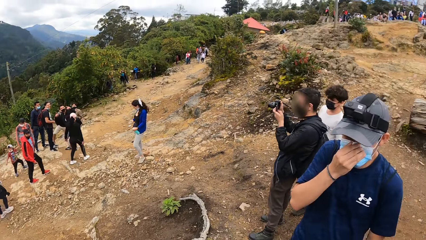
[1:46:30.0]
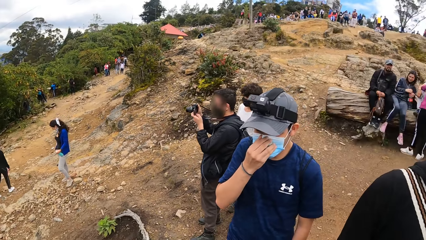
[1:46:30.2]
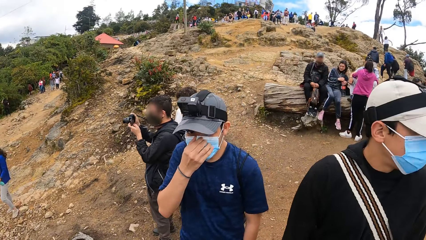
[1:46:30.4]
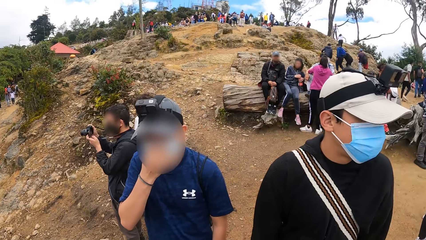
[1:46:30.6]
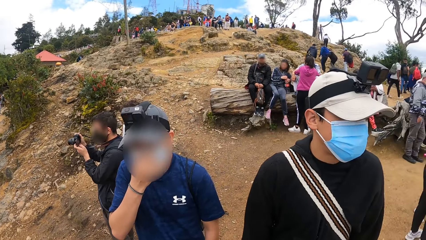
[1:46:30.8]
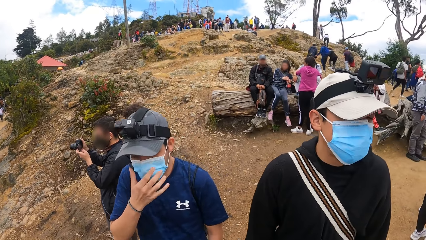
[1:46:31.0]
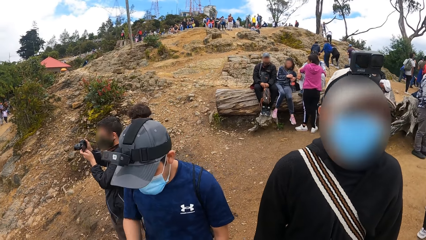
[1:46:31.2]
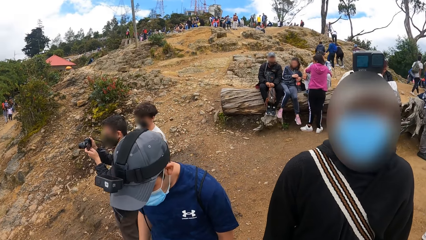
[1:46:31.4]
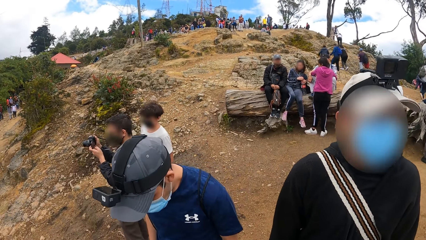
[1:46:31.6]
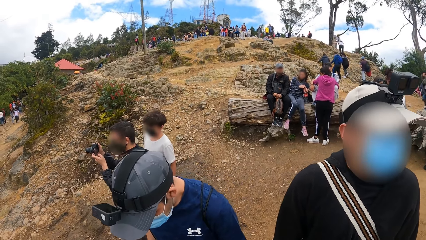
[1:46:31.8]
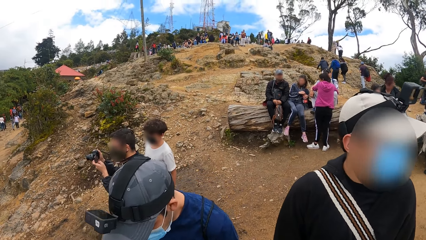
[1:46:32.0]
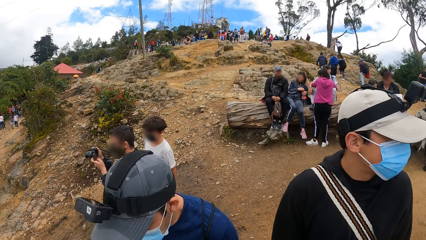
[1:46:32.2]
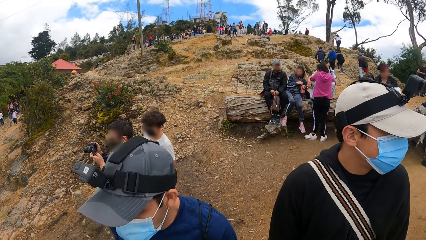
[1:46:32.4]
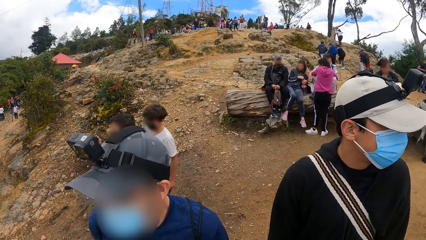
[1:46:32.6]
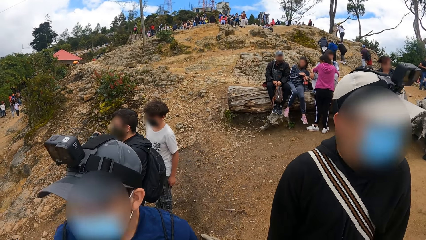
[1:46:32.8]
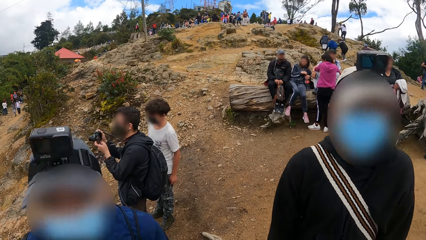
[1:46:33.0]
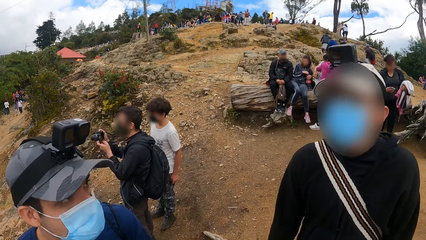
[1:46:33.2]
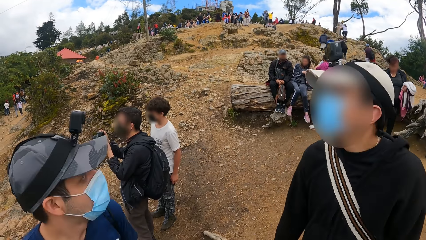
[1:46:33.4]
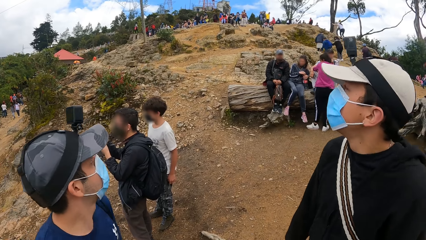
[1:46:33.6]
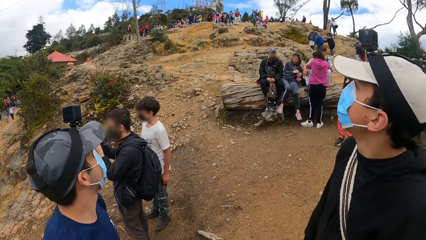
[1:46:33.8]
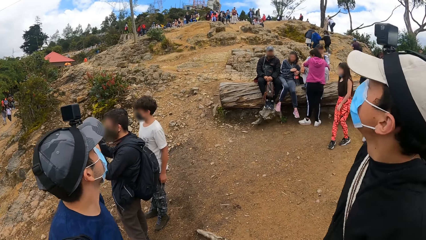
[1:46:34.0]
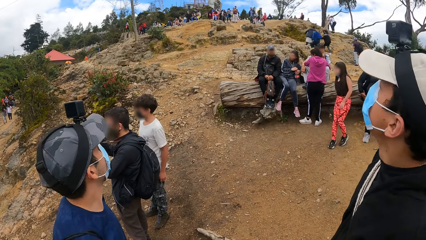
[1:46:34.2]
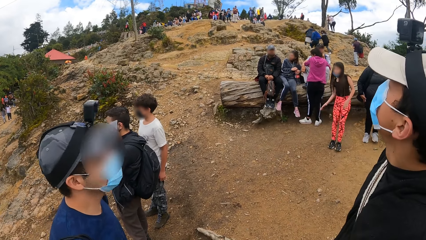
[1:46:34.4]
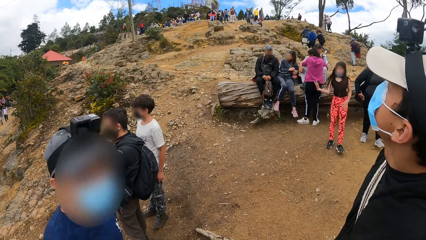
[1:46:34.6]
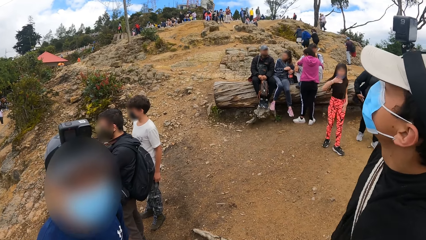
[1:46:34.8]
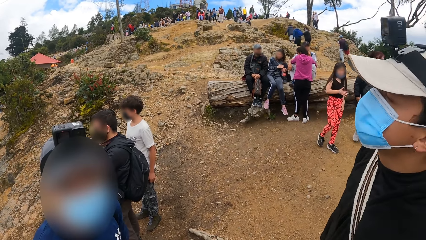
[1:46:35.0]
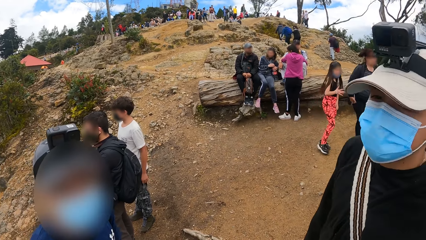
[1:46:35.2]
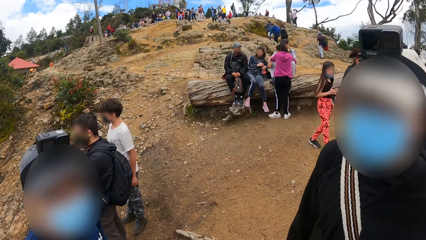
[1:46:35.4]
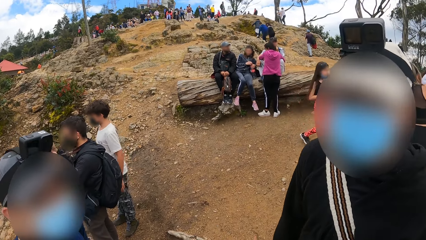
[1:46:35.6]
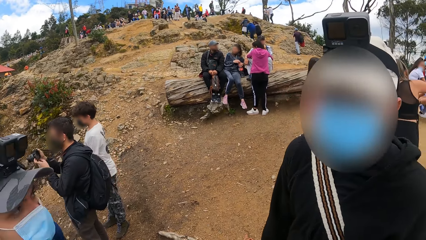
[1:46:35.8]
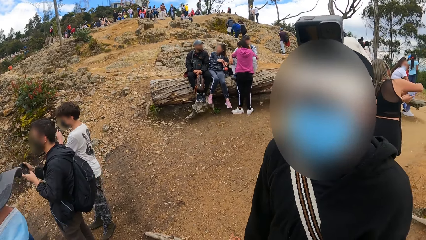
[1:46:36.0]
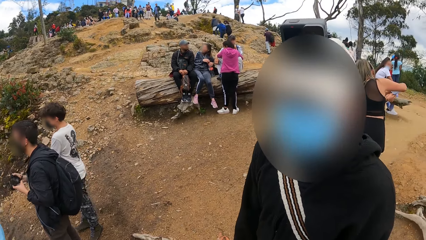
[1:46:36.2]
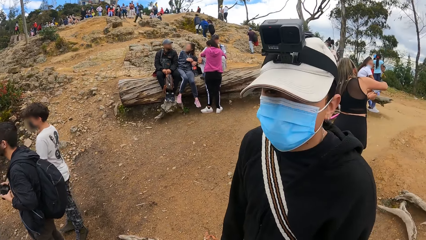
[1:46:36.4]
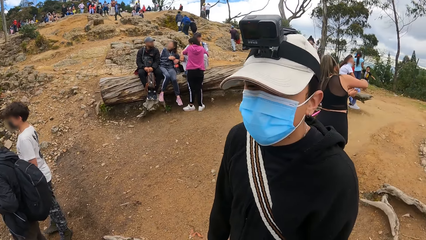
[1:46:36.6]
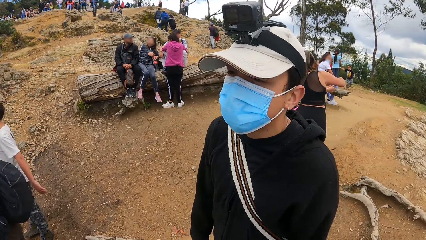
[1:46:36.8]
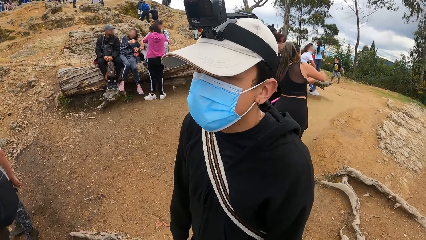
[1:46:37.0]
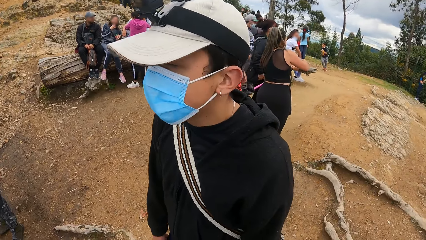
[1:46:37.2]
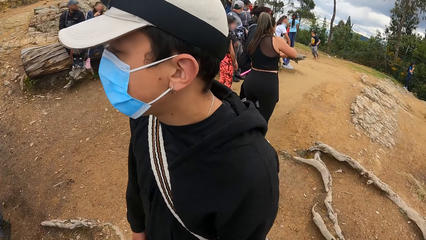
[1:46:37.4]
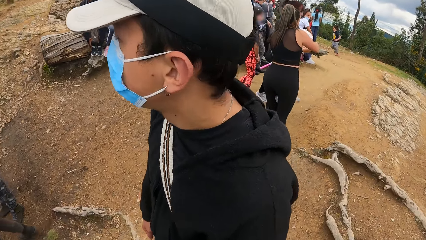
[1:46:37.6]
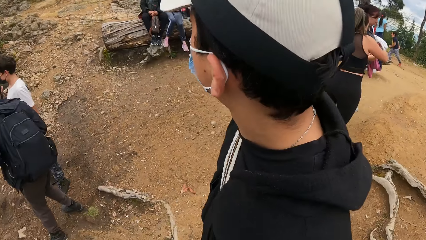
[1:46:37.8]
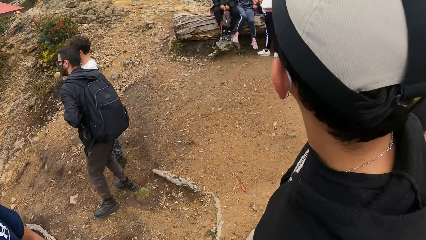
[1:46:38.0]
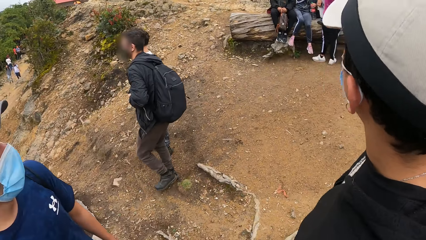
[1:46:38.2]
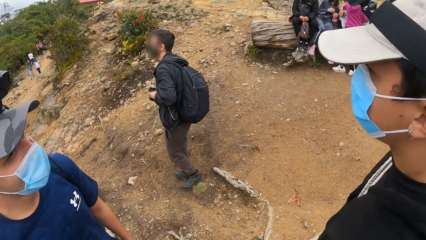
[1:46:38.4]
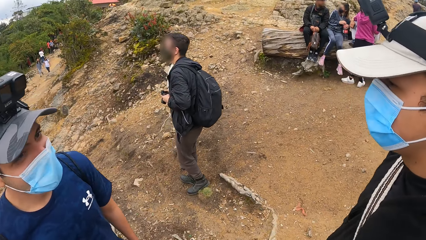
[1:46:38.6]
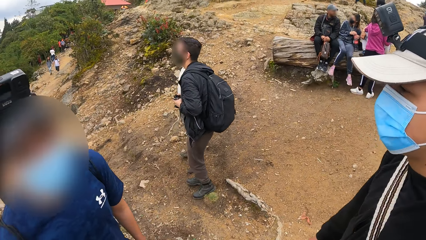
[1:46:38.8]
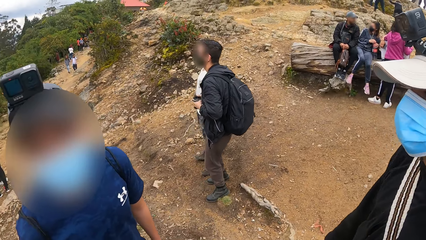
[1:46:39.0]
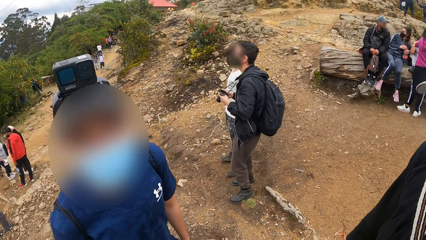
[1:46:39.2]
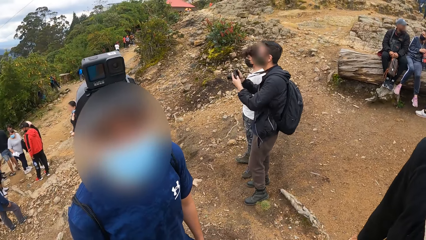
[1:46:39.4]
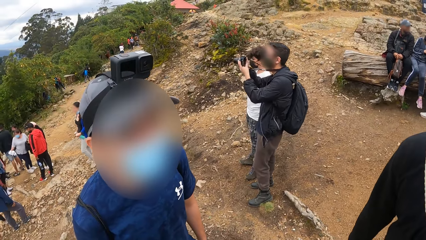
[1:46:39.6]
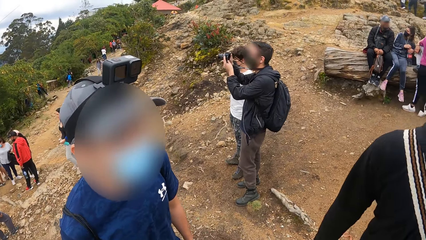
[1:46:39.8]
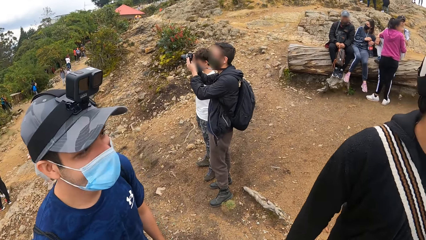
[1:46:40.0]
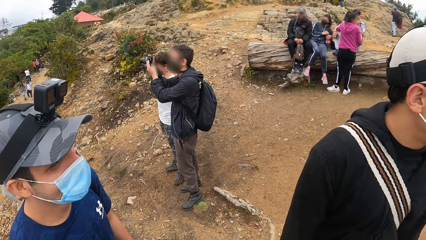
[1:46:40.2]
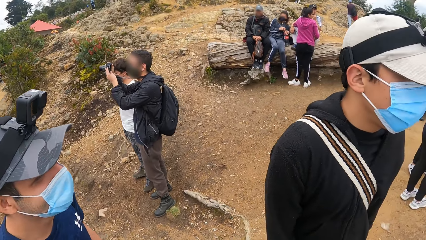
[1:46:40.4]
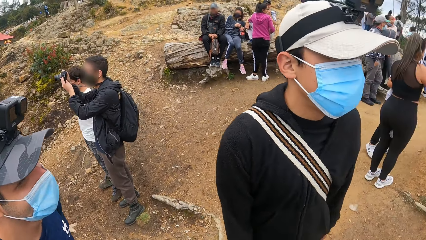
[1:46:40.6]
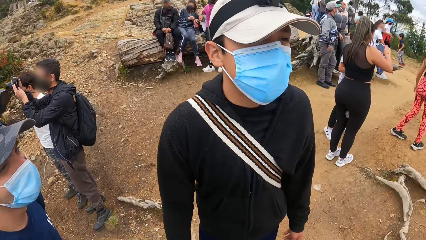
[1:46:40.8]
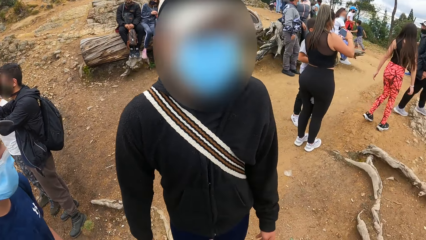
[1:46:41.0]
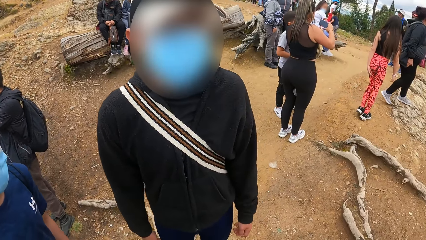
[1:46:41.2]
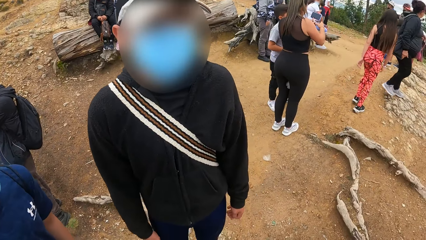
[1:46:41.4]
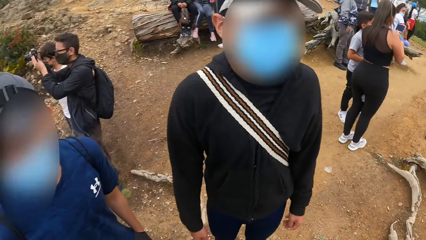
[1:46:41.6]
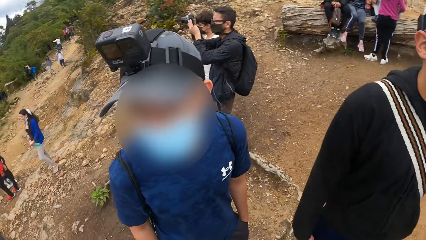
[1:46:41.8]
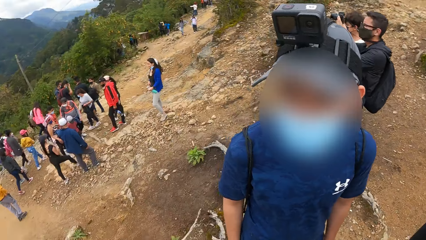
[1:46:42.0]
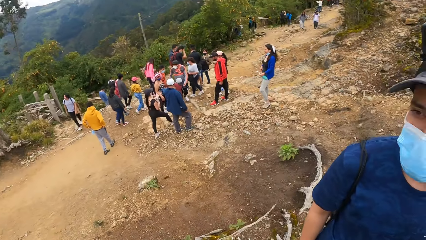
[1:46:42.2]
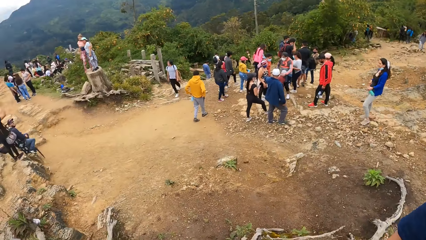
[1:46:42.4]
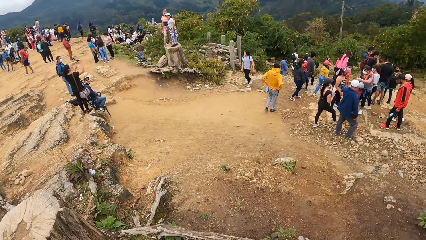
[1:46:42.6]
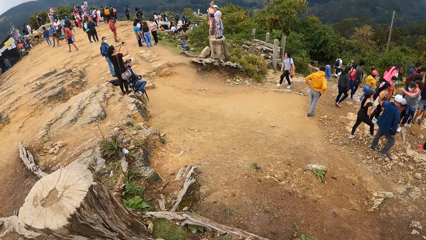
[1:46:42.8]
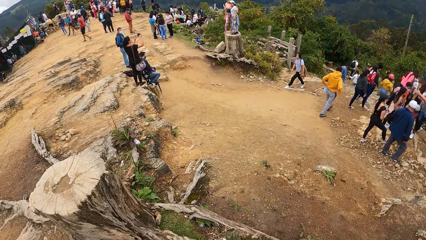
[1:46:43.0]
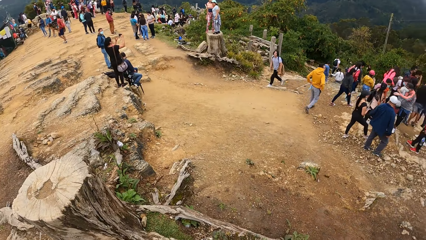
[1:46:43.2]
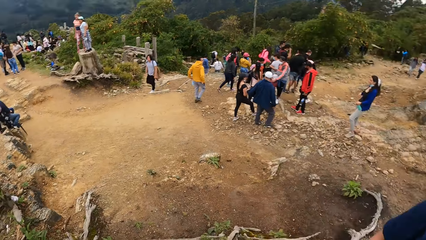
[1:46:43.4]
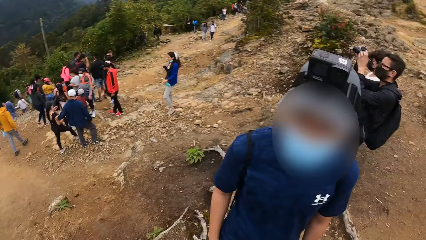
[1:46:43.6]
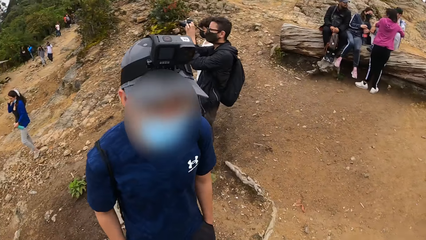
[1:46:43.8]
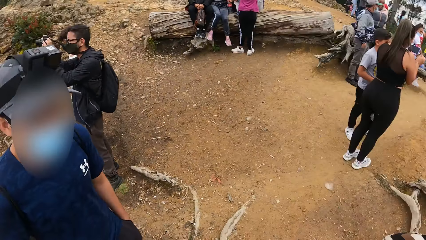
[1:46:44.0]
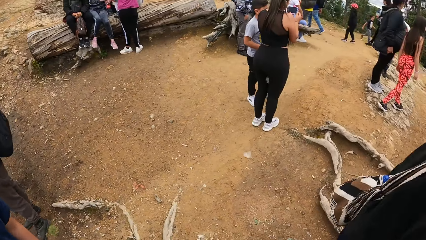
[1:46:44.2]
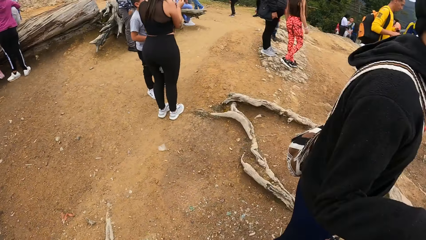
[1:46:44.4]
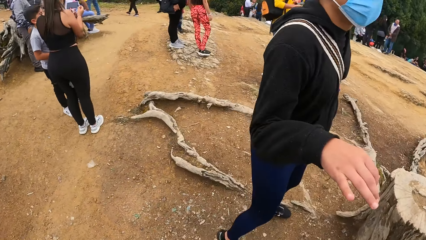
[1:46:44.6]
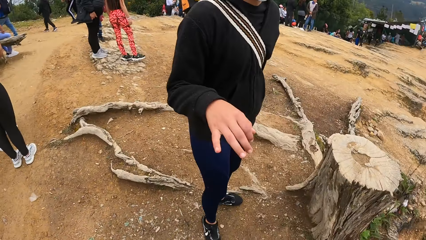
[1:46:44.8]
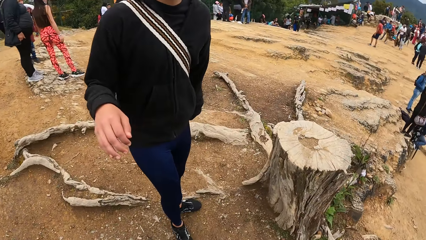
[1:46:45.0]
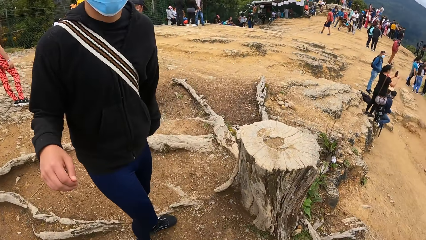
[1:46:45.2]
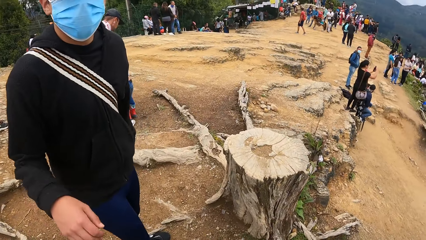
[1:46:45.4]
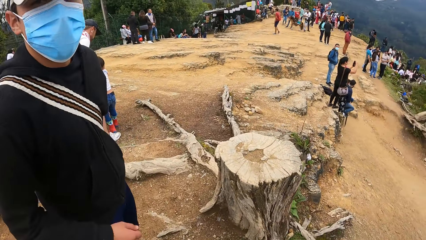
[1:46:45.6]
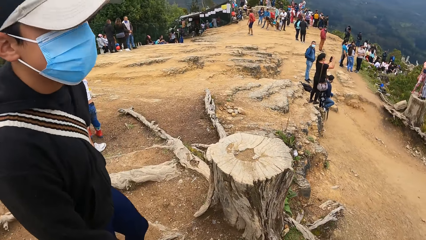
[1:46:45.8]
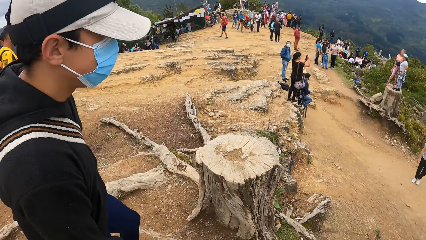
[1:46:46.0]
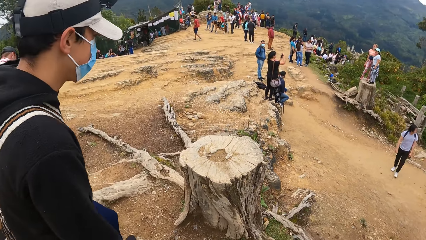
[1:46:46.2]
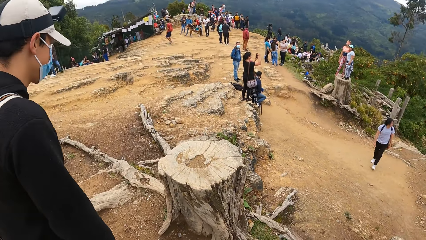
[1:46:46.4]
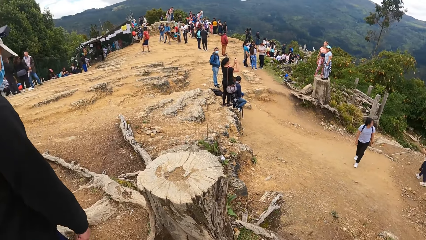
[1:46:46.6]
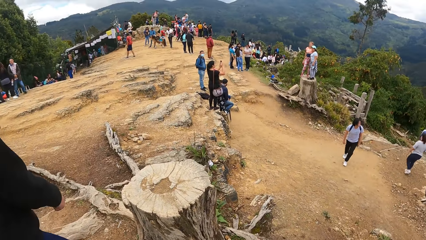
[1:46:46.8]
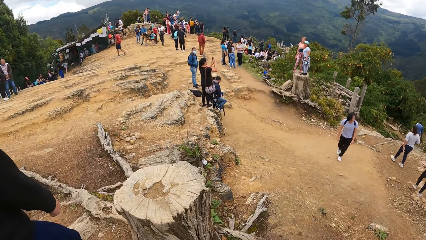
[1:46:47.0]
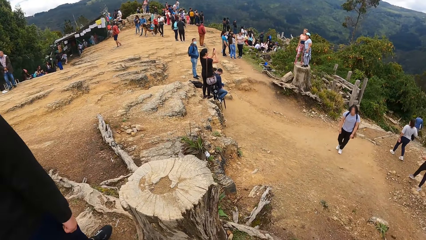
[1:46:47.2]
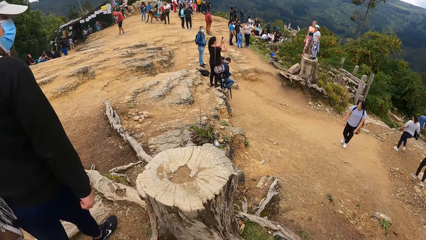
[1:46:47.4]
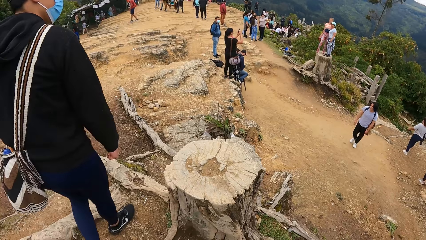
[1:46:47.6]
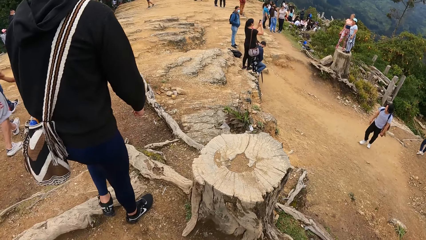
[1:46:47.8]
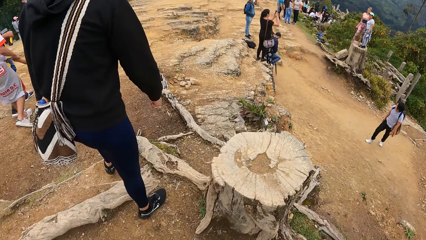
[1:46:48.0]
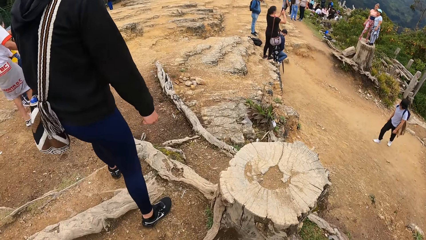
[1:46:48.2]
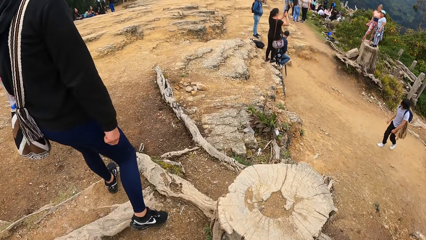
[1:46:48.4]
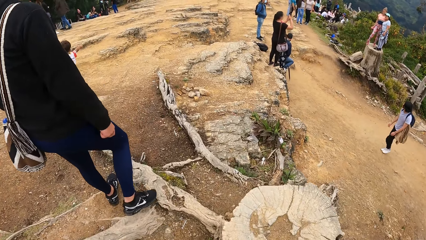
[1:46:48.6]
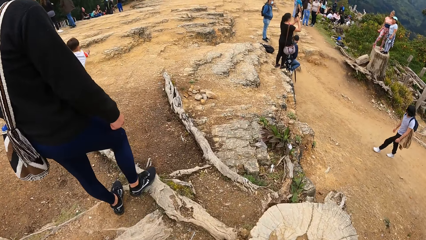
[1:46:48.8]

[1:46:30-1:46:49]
The camera wearer looks around the bushes. They, a man and another man walk through the path.
